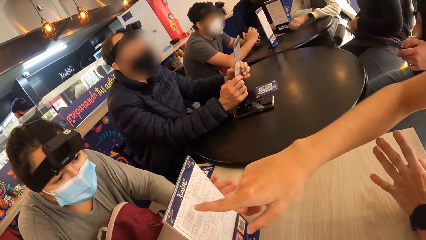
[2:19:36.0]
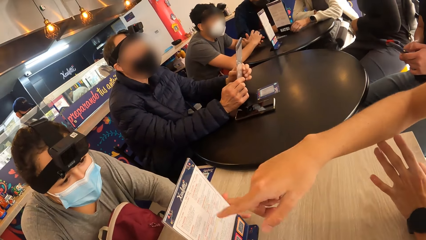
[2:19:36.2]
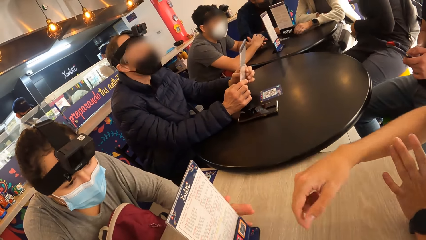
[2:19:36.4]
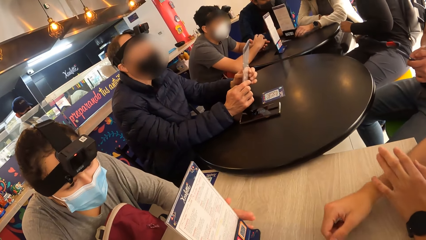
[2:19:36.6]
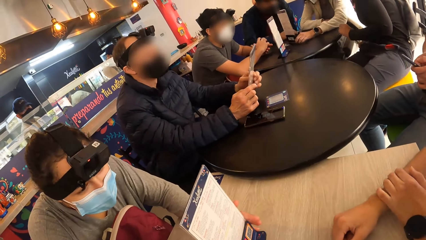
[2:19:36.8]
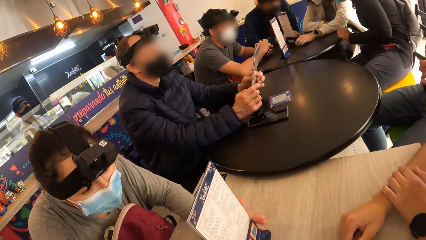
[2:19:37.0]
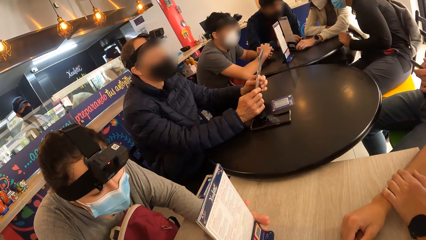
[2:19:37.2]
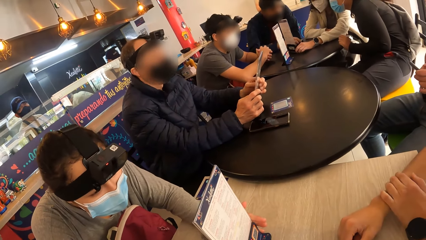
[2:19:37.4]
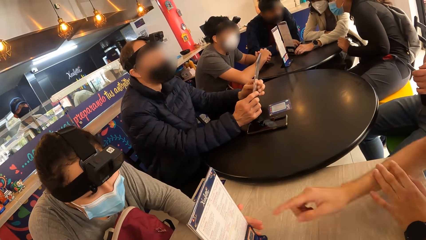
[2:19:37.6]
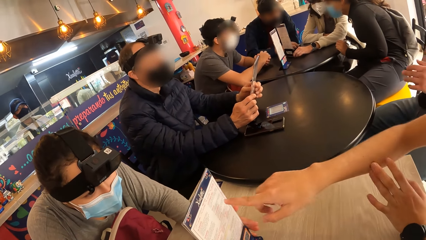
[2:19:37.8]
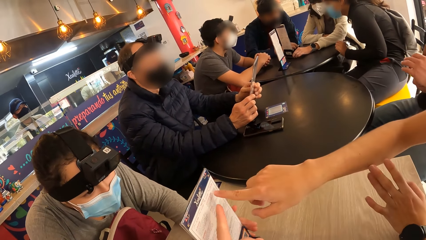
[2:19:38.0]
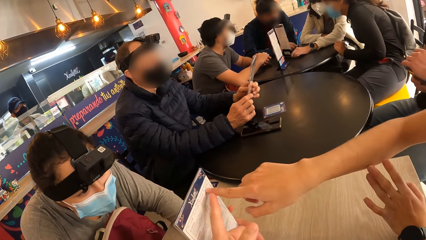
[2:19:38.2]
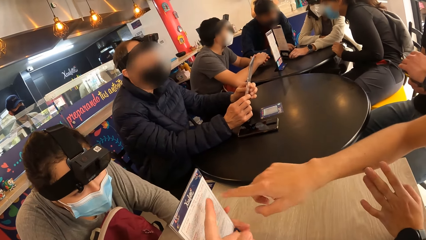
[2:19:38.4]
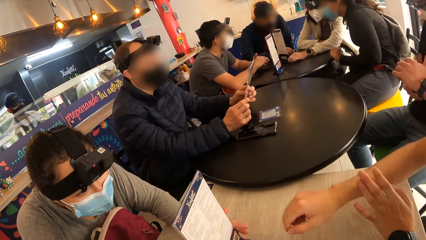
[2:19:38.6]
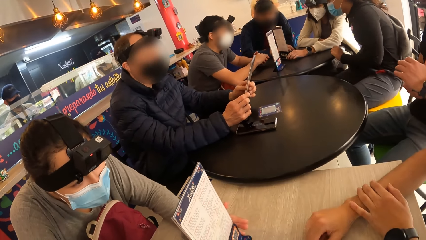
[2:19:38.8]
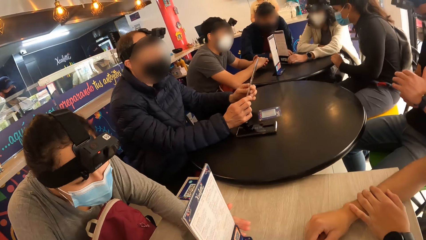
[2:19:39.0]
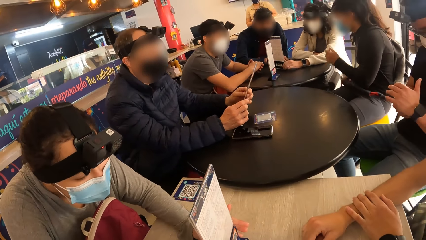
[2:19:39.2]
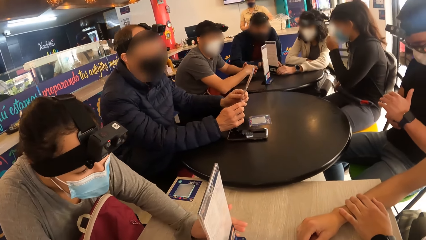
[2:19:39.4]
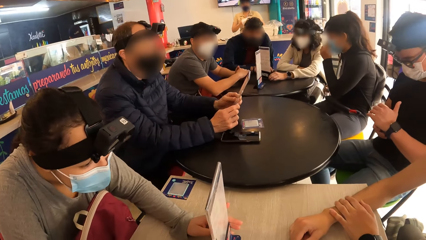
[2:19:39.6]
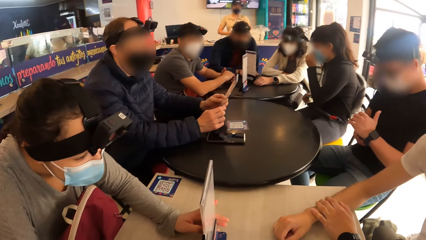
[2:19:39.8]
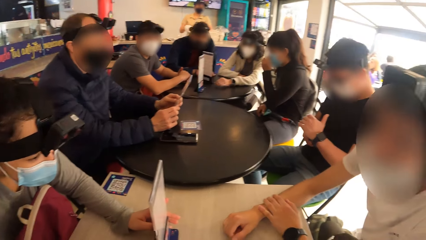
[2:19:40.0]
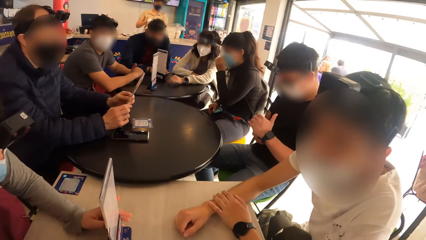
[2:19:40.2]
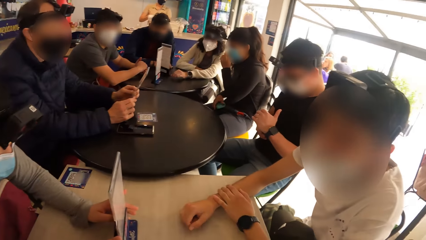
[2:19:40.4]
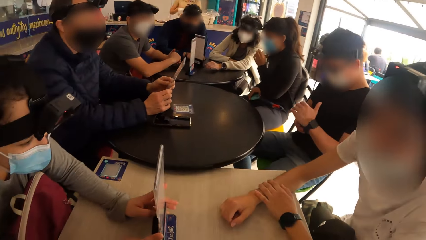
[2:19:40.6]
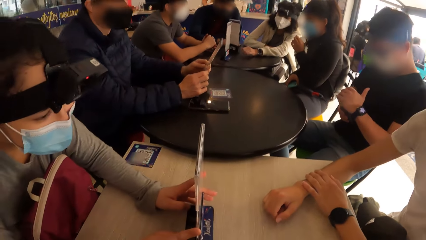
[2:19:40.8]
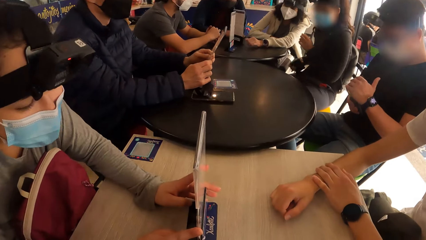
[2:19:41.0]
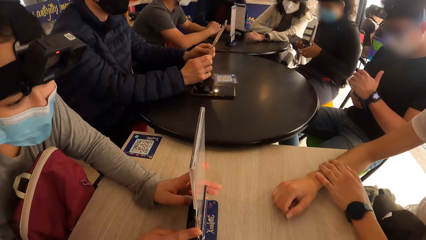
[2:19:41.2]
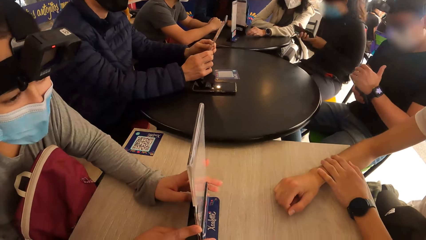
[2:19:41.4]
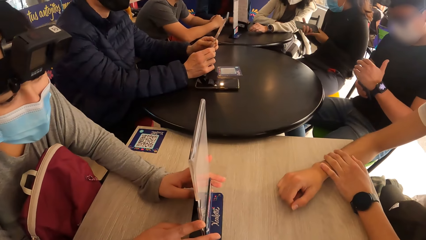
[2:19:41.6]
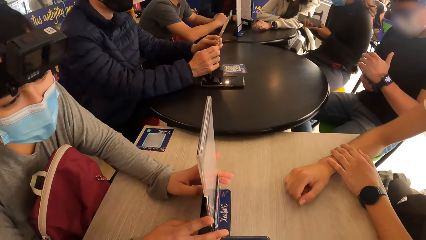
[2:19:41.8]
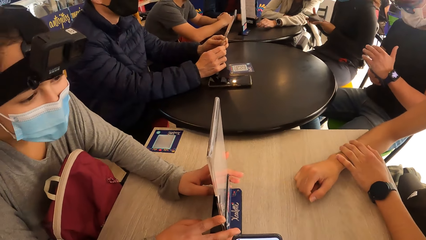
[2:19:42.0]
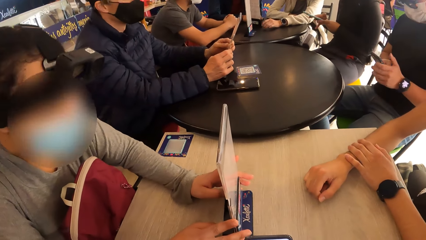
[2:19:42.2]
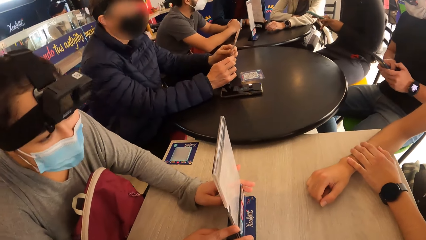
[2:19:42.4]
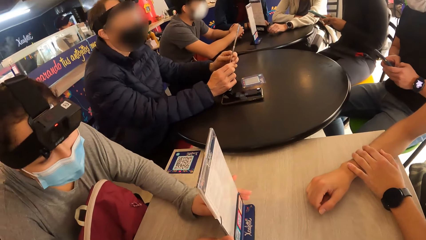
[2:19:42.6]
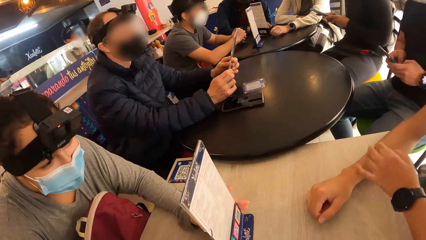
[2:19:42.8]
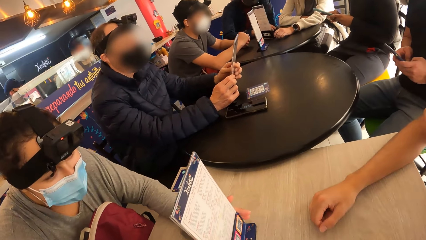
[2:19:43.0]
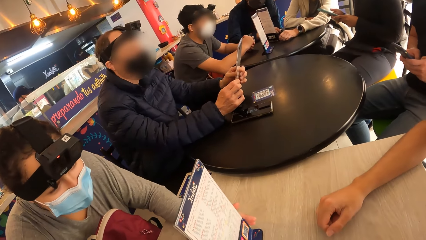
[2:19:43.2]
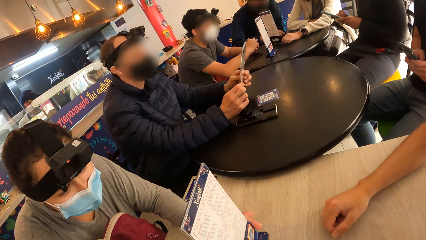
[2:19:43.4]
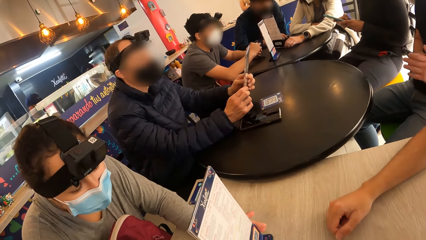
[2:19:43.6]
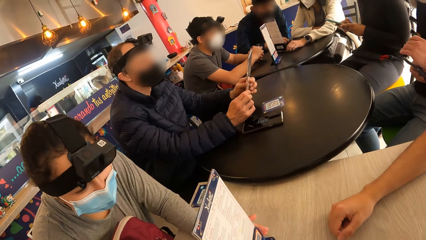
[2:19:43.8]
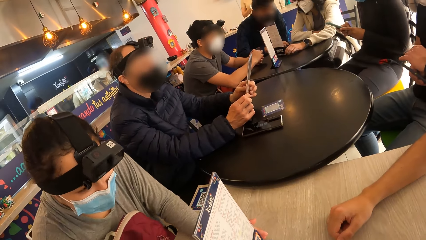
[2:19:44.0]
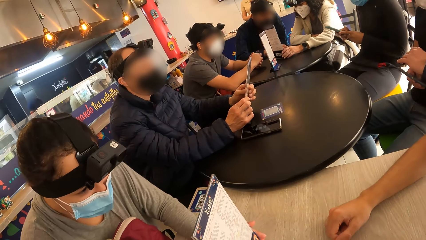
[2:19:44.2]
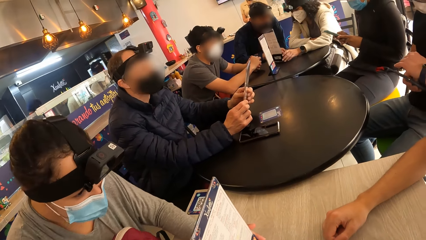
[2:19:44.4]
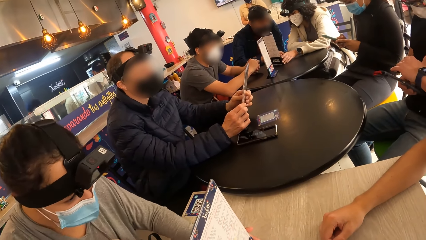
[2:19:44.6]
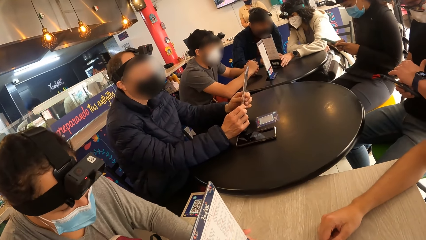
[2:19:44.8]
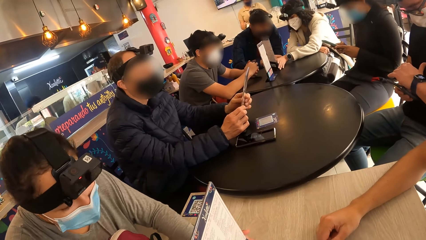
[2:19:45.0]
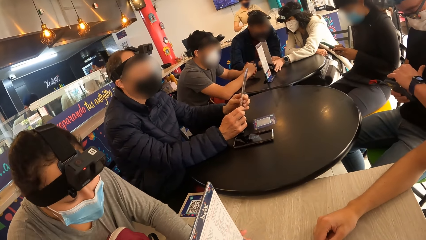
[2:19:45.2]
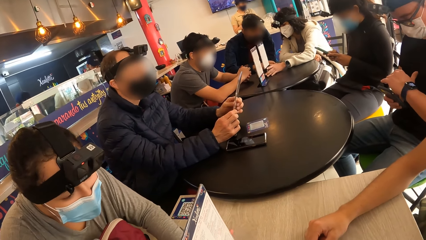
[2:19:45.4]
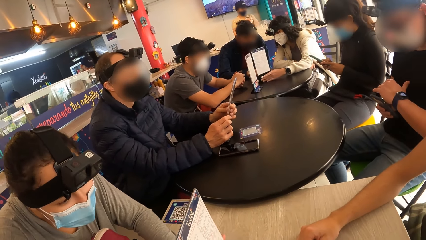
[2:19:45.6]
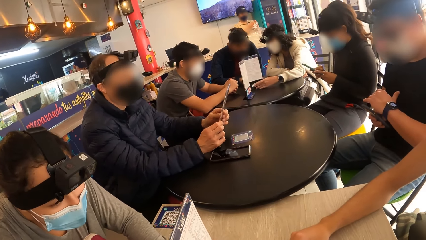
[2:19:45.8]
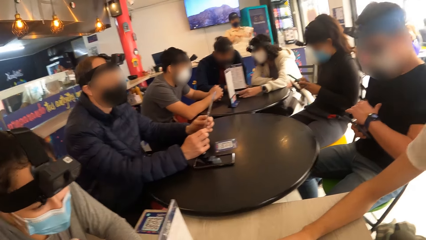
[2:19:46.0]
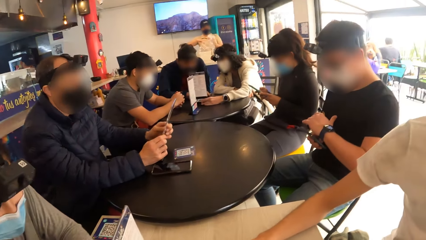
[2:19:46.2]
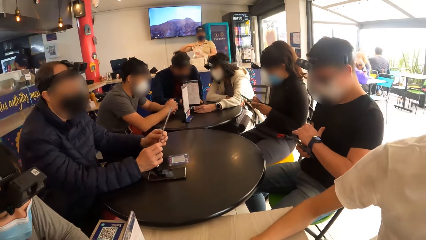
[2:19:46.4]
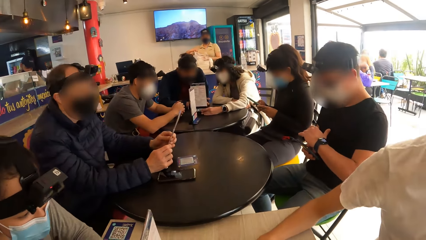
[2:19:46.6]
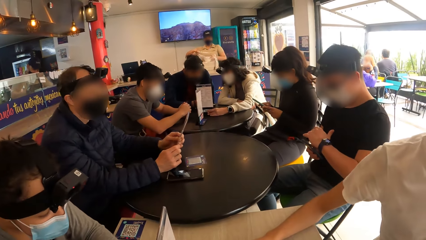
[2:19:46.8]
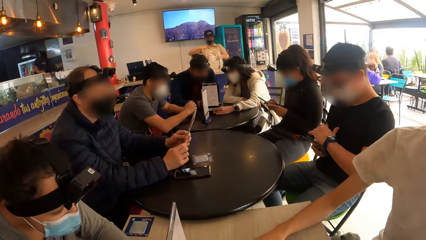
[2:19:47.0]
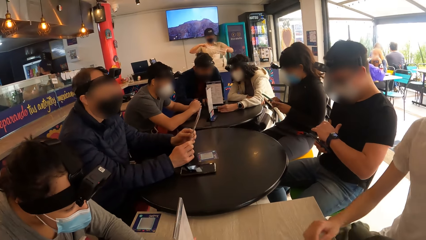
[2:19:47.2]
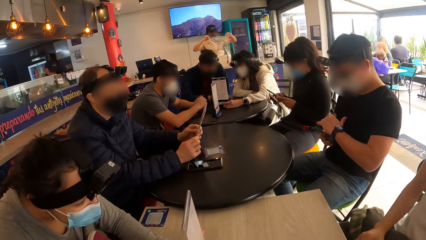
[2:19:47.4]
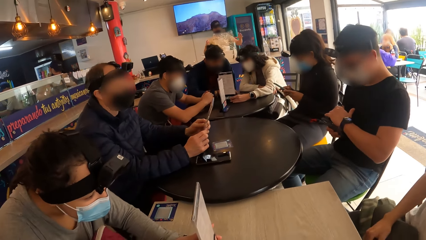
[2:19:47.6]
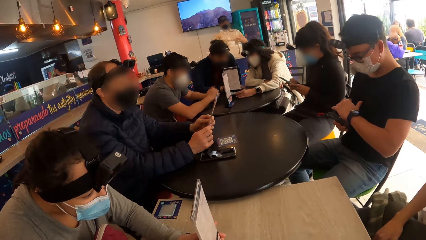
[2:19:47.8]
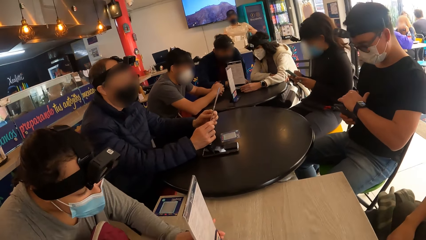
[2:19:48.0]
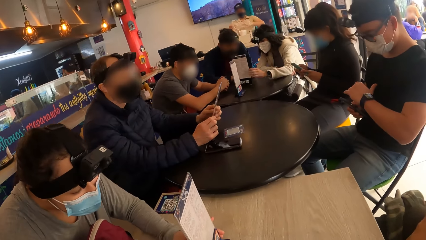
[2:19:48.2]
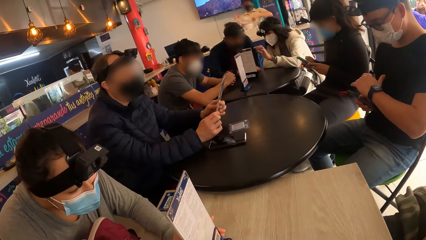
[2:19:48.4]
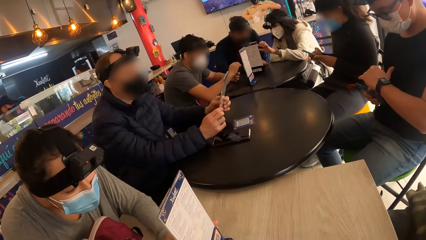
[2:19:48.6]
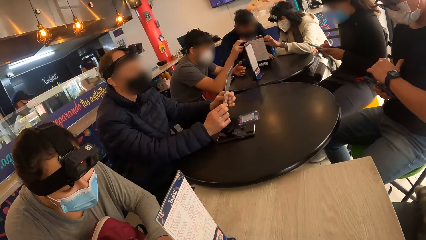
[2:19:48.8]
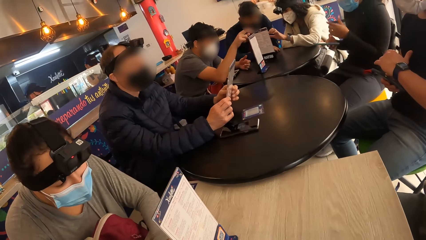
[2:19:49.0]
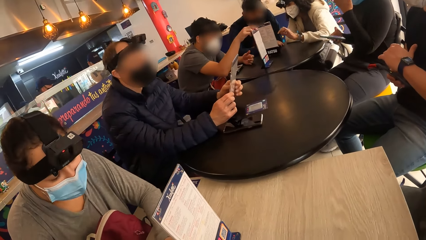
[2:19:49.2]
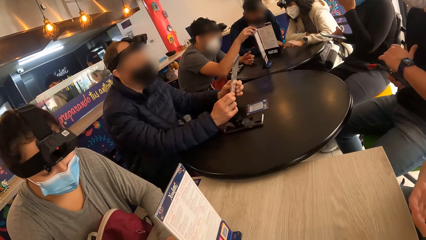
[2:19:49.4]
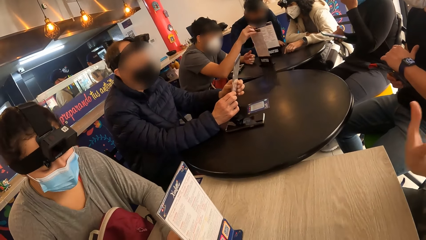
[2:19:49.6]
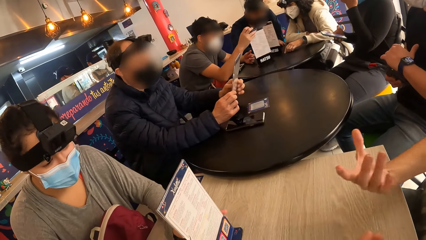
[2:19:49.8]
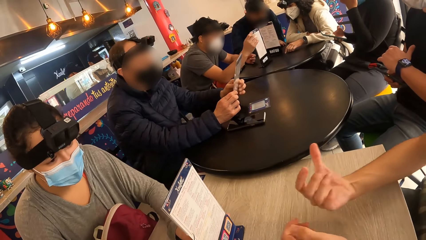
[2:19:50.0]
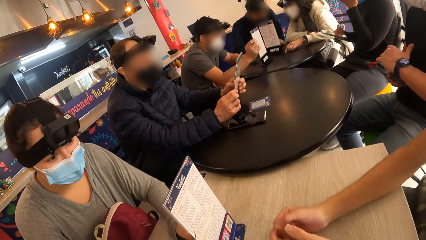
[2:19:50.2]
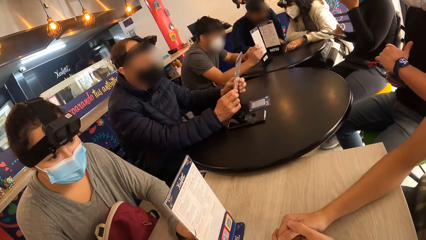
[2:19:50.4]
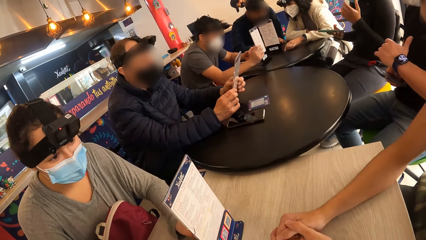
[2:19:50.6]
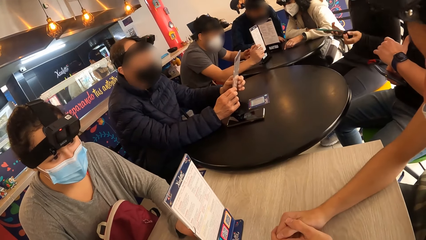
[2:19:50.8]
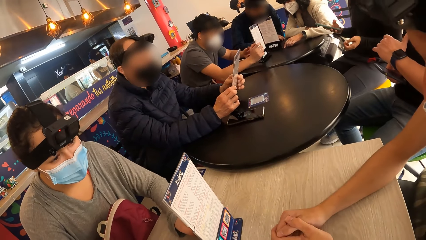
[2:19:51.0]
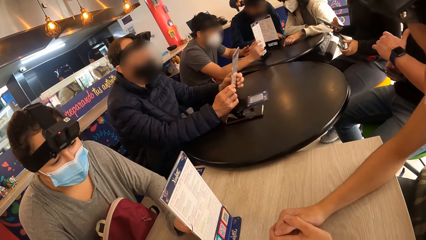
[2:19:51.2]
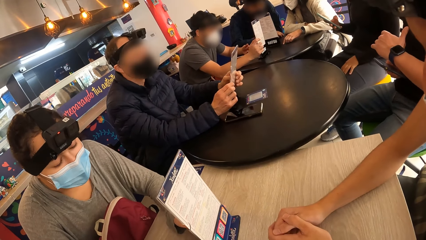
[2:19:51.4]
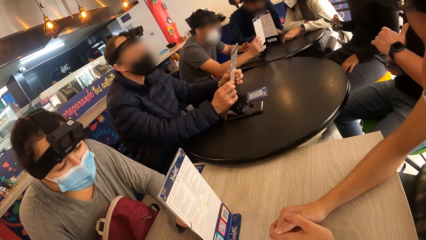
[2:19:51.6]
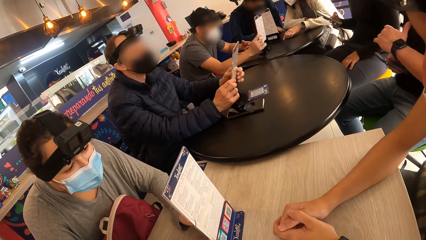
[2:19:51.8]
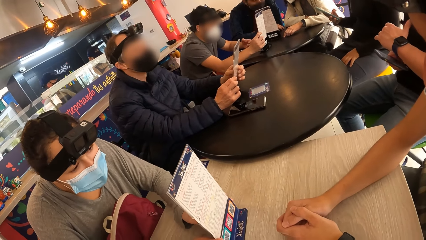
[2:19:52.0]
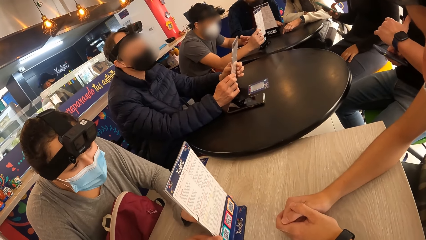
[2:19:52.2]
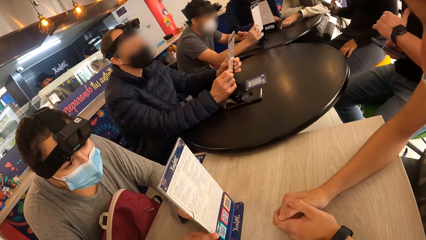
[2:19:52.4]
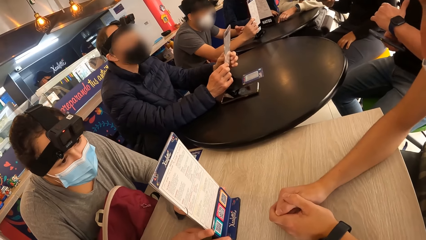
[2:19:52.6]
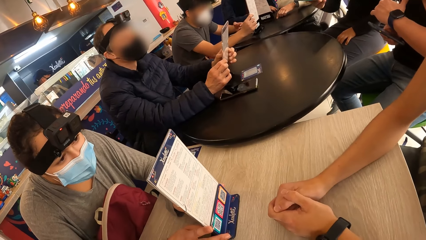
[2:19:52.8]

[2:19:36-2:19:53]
A man points at the table-top menu on the table with his right hand. A woman holds the table-top menu on the table with her left hand. The camera wearer points at the table-top menu on the table with his left hand. Another woman adjusts a mask on her face with her left hand and puts the phone in her right hand on her lap. The other woman holds the phone with her left hand and operates the phone with her right hand. The first woman turns the table-top menu on the table with her left hand. The camera wearer looks around a room. Another man adjusts himself on a chair. A third man makes gestures with both hands. The second man interacts with a lady.
